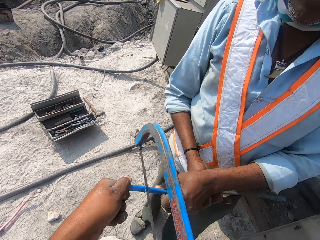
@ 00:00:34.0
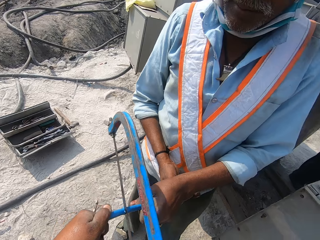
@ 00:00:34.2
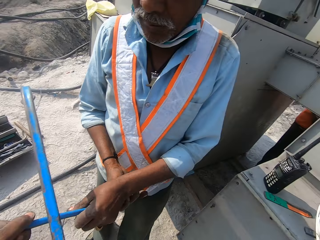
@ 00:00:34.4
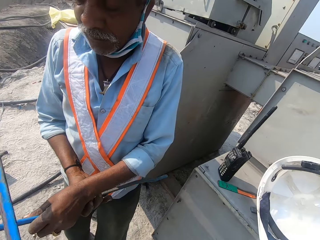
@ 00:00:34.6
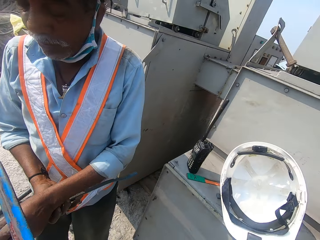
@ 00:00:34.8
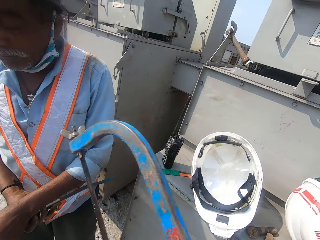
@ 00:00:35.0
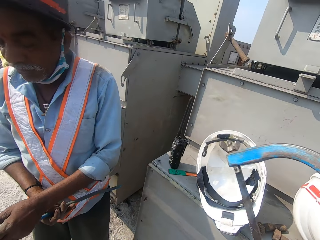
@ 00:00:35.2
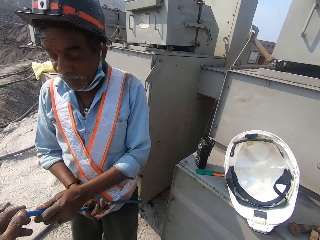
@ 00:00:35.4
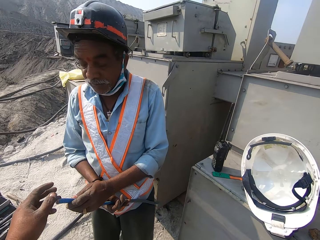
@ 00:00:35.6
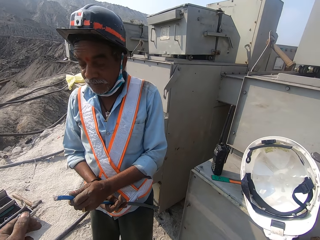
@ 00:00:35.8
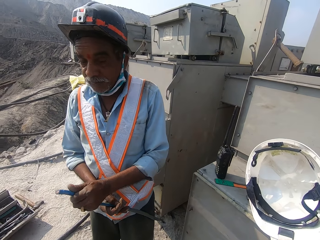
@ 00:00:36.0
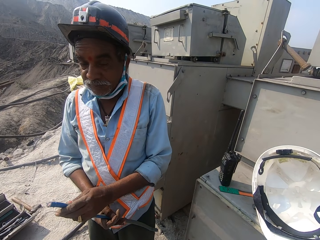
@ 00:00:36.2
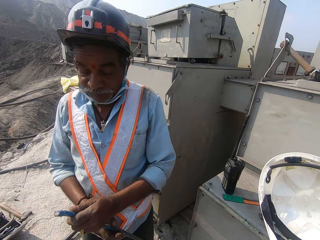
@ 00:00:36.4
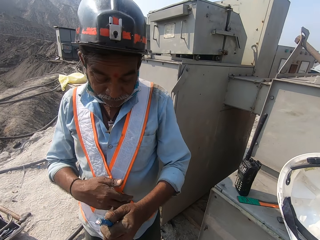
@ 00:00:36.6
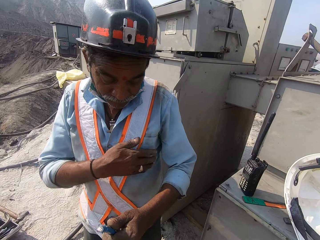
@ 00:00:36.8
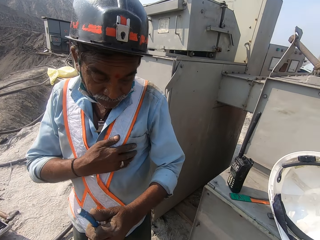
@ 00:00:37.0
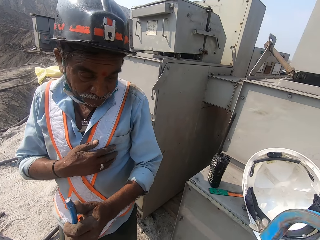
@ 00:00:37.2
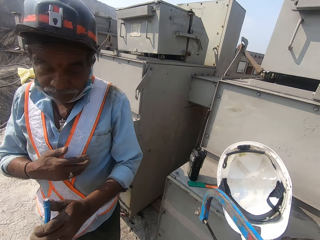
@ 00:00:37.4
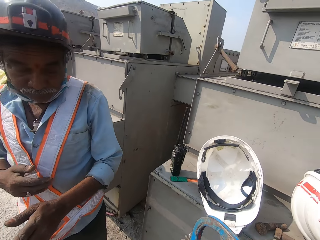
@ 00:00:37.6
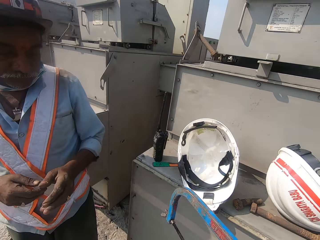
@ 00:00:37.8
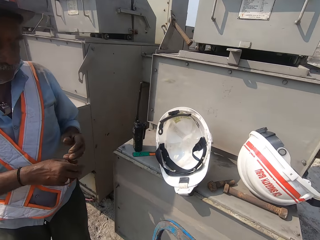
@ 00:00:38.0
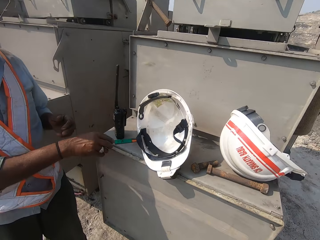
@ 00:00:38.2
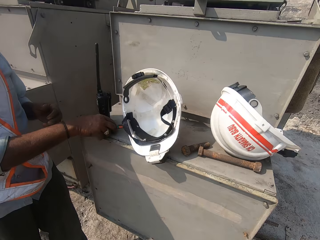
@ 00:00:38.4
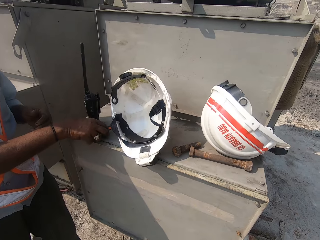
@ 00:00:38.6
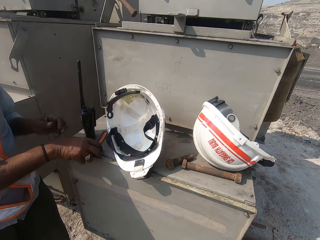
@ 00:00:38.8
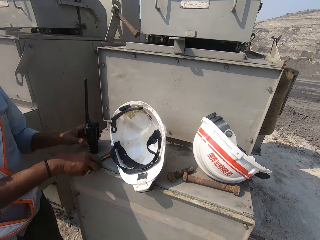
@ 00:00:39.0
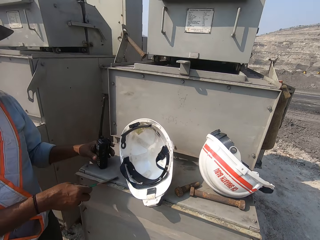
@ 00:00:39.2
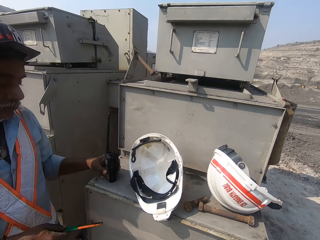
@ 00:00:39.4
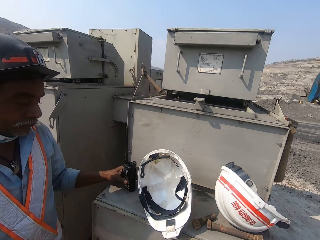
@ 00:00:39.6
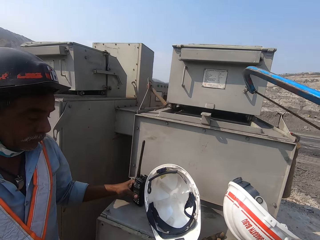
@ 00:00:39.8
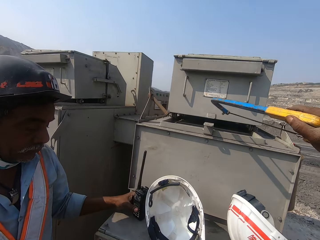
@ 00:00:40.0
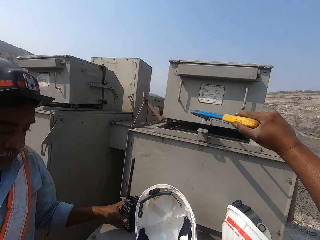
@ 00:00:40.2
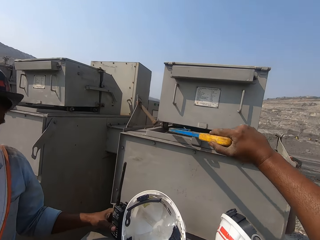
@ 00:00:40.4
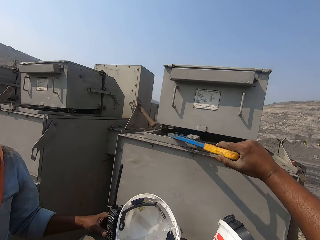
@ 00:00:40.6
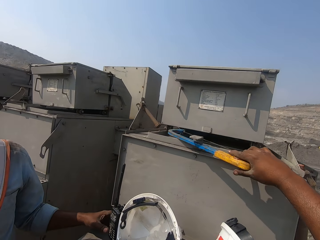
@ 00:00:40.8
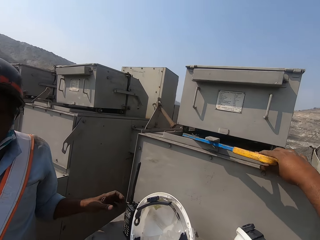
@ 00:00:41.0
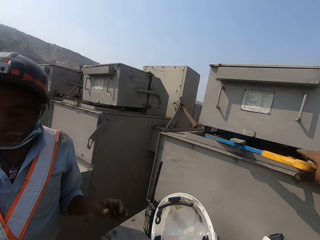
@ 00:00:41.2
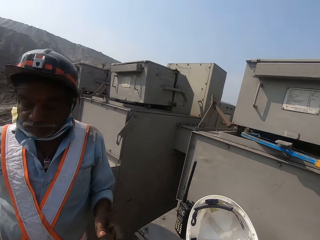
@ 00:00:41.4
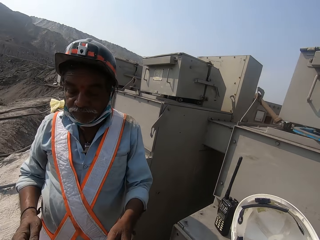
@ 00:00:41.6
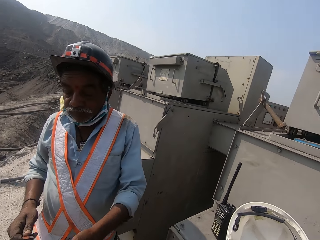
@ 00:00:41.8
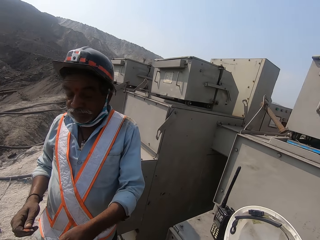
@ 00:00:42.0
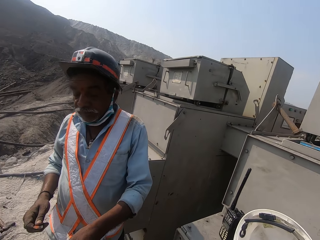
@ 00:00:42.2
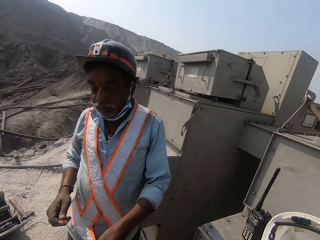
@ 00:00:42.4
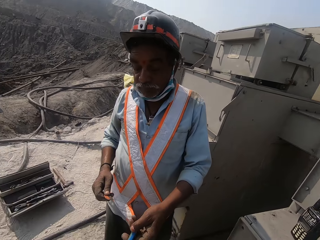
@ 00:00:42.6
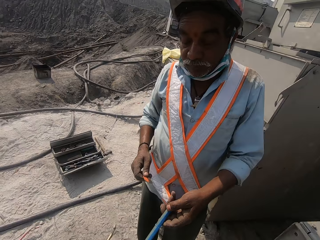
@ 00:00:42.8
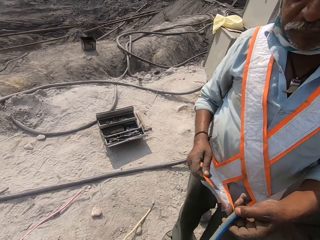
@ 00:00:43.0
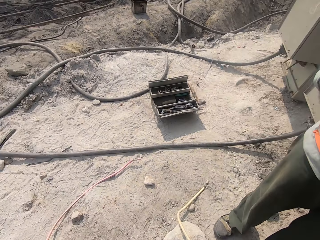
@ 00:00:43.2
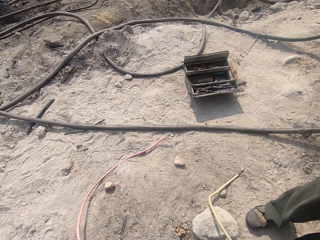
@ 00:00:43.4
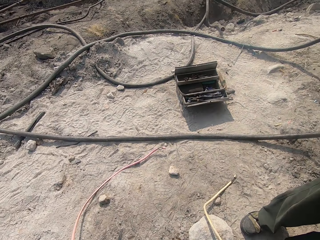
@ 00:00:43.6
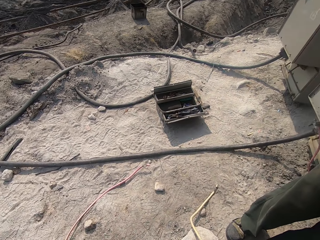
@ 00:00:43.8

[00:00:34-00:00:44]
The camera wearer gives a man a cable. They put a coping saw on the machine. They look around.

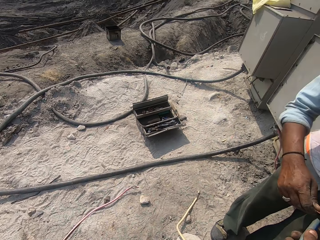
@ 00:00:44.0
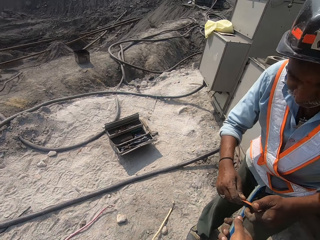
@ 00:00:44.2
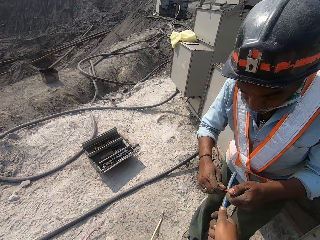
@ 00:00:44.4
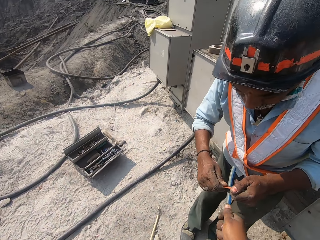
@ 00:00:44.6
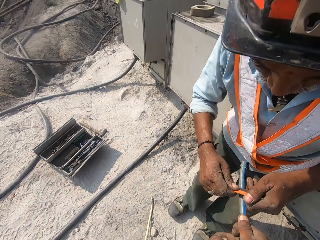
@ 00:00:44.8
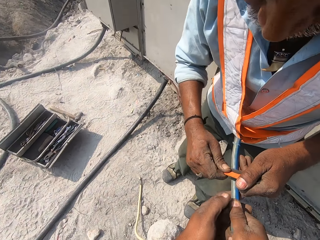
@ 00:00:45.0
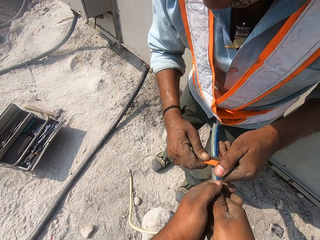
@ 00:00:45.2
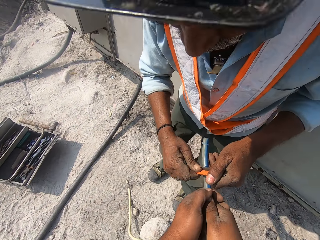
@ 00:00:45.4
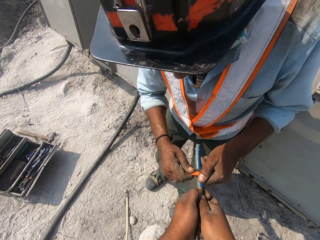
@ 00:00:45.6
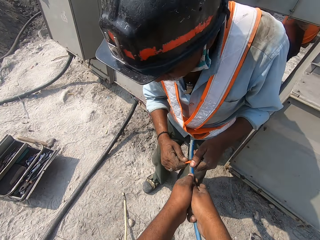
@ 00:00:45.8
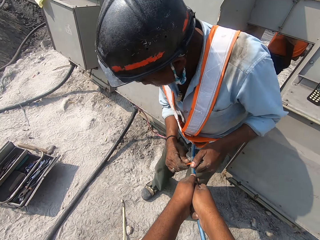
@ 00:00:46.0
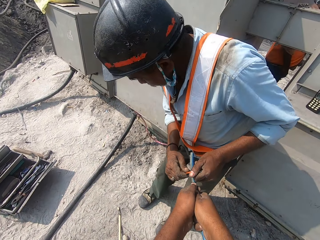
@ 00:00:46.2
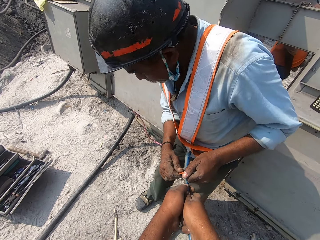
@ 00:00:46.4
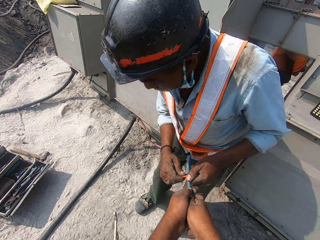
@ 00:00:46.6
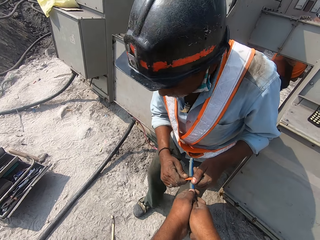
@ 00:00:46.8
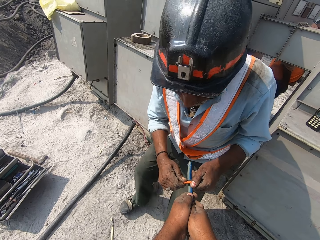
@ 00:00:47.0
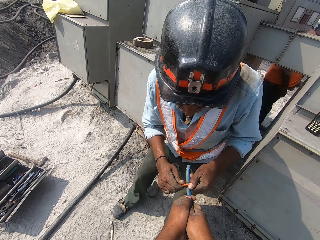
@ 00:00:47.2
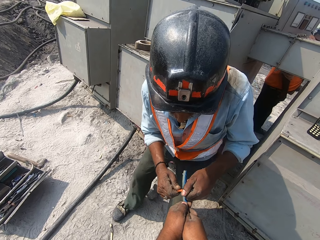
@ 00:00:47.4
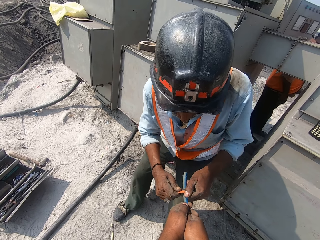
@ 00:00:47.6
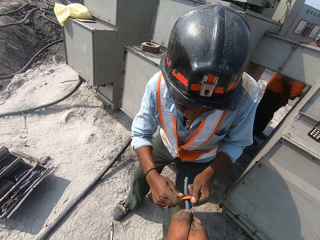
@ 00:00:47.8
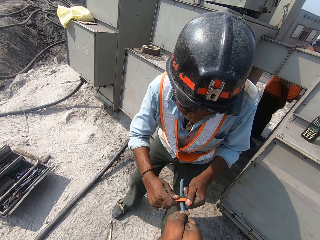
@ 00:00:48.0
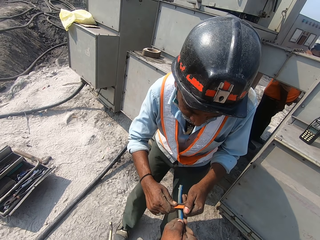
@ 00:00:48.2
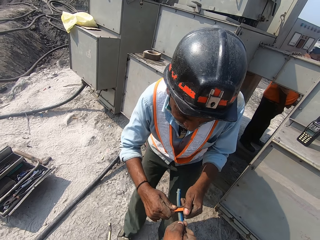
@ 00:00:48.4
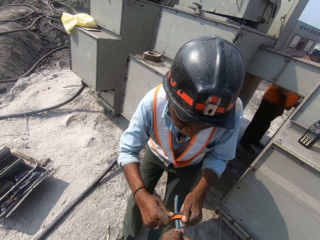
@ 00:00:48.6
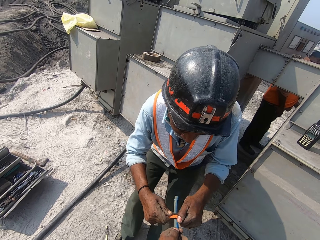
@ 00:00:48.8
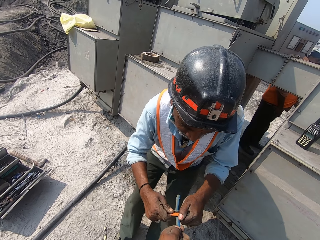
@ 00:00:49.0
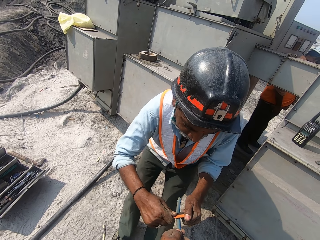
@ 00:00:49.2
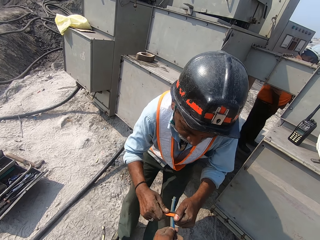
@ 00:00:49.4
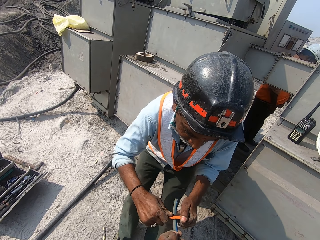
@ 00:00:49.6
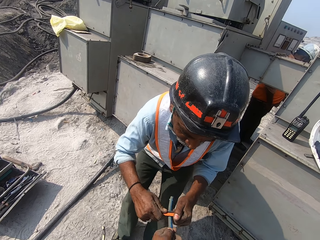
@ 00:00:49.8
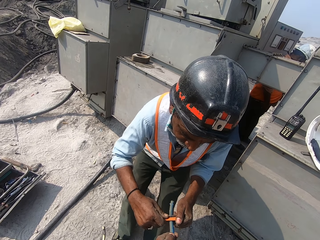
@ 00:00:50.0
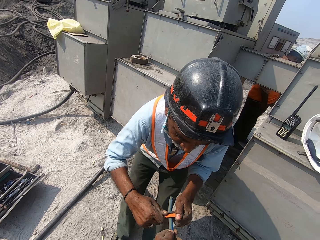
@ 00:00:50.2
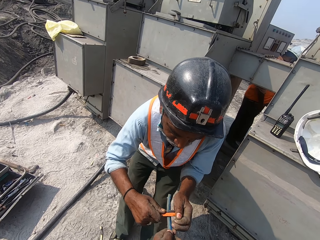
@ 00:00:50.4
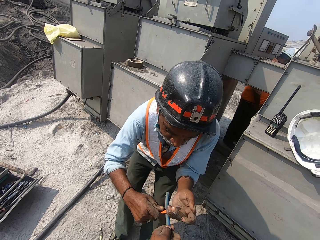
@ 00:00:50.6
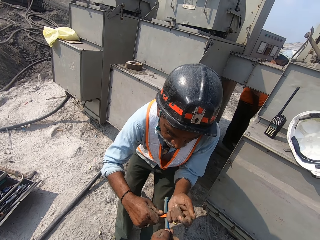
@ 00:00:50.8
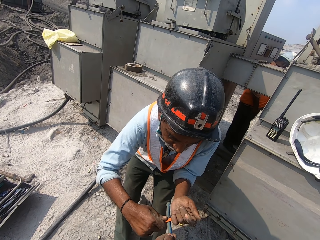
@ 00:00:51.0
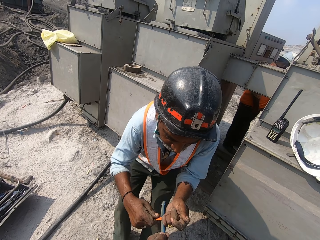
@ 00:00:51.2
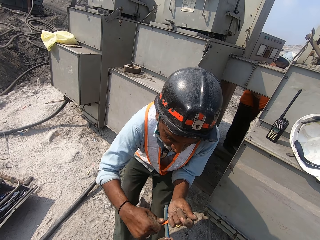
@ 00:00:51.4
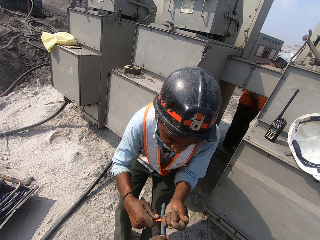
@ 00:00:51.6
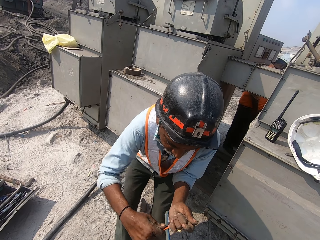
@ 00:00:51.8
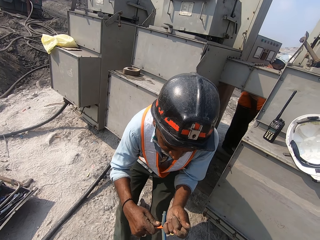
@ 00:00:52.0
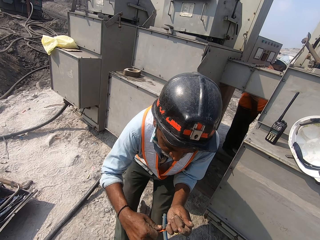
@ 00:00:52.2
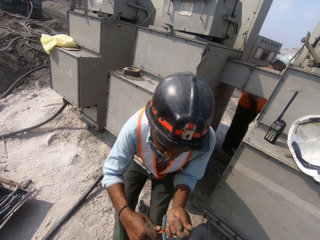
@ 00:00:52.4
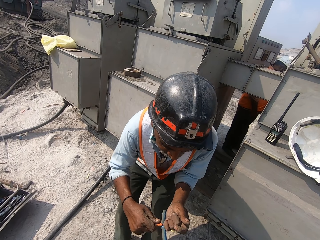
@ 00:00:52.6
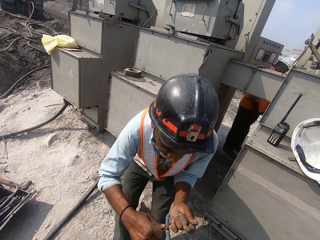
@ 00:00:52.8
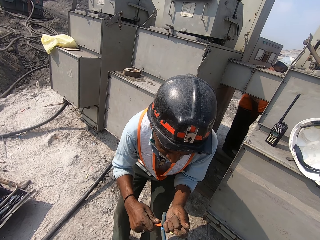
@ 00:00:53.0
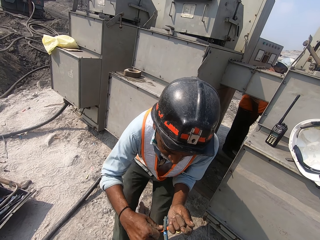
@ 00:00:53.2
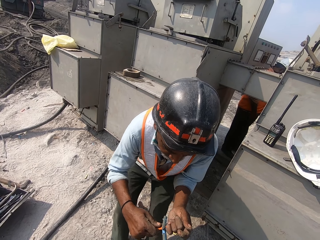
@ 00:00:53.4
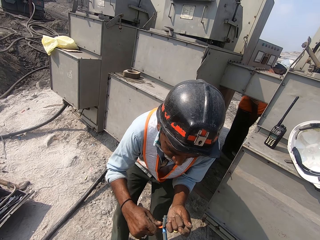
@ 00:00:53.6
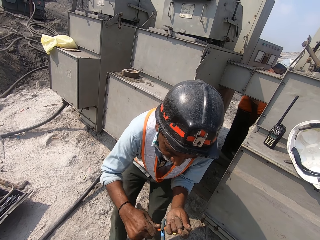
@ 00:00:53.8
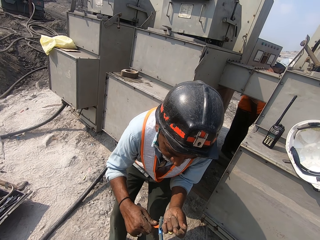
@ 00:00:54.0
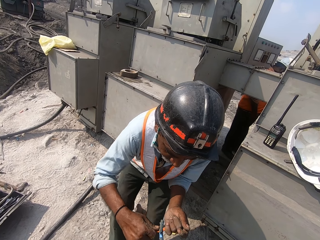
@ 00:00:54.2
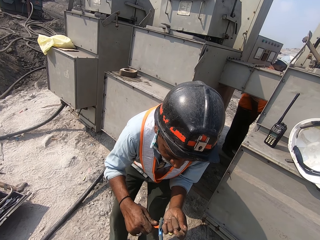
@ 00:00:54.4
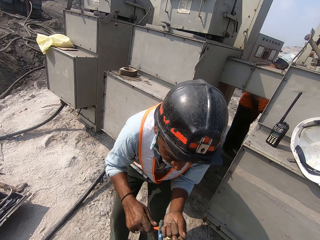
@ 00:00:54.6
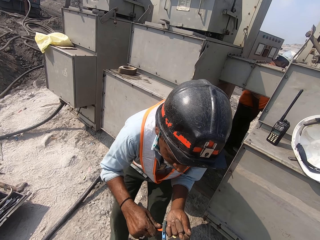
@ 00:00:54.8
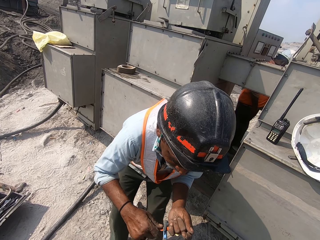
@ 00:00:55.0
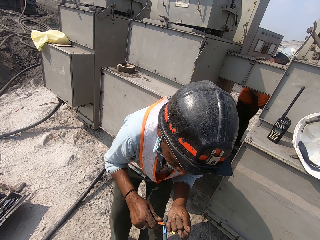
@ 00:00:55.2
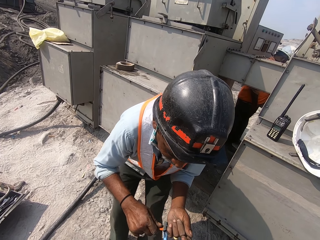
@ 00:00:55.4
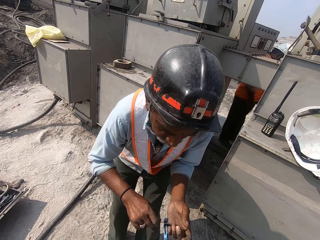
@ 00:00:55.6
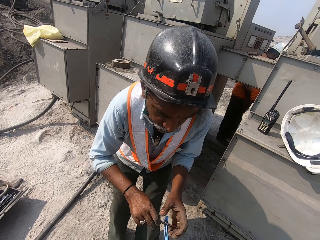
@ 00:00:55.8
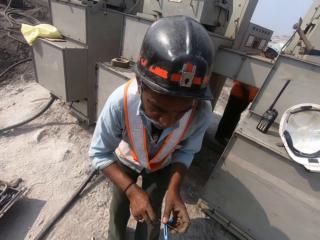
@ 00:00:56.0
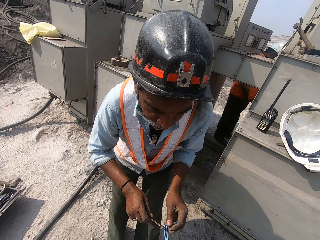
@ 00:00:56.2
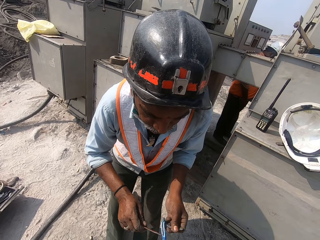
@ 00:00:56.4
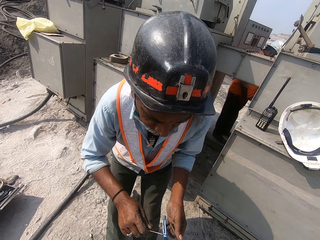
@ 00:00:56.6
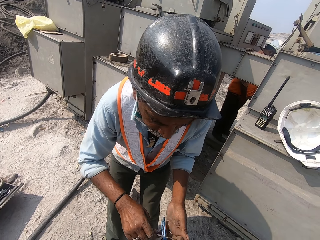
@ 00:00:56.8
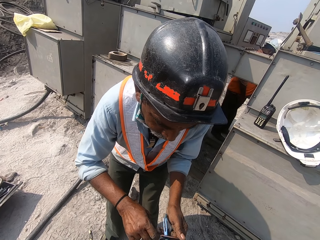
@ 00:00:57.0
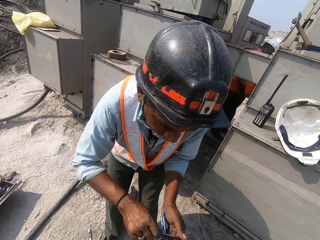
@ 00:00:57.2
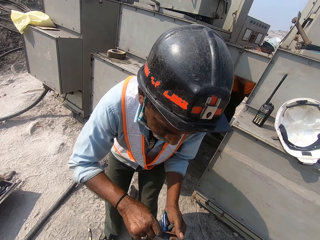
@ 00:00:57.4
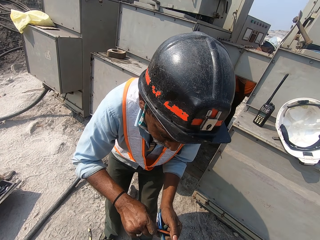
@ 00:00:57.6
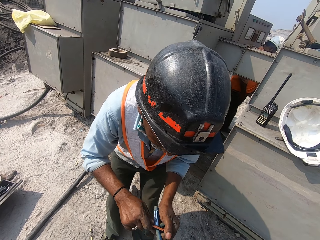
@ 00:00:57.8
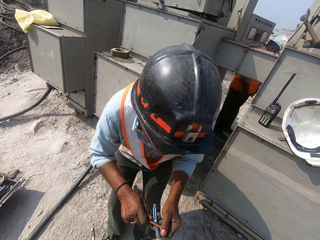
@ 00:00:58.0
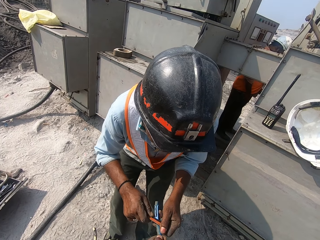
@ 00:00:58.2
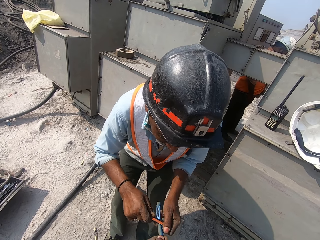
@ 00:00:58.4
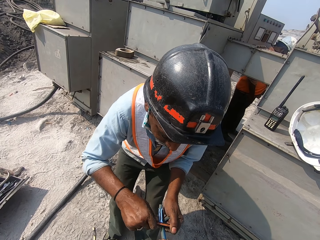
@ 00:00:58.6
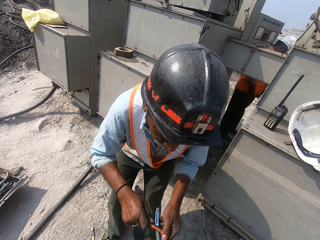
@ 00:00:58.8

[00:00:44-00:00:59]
The camera wearer holds a cable with a man. The man cuts the cable with a cutter. The camera wearer picks up a wire. They pull the wire.